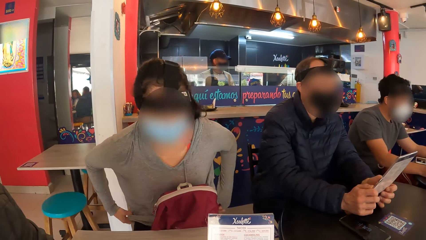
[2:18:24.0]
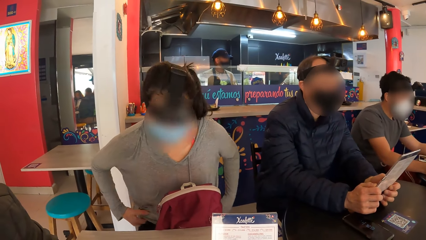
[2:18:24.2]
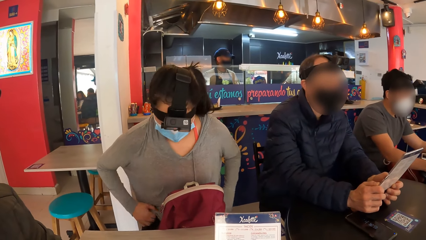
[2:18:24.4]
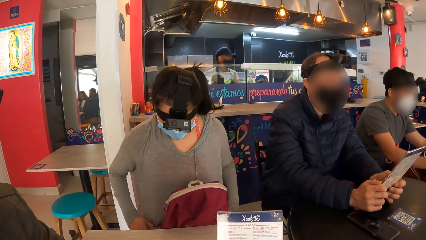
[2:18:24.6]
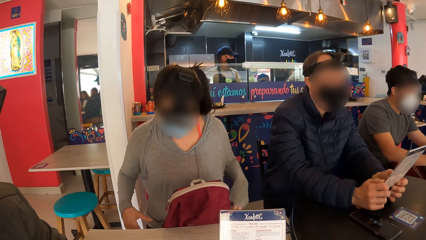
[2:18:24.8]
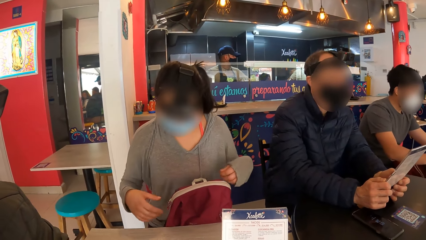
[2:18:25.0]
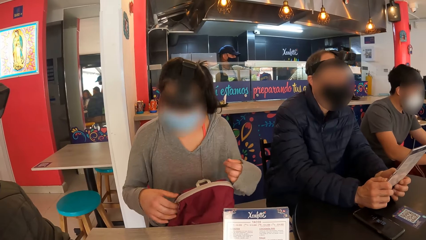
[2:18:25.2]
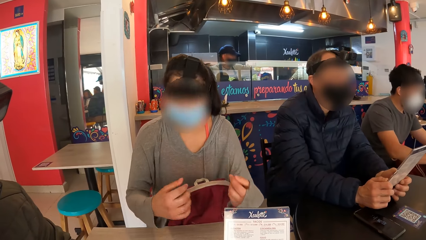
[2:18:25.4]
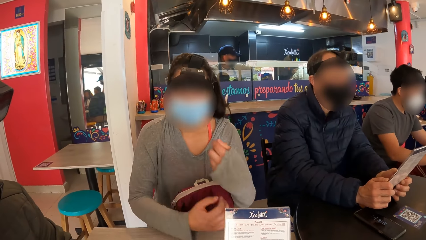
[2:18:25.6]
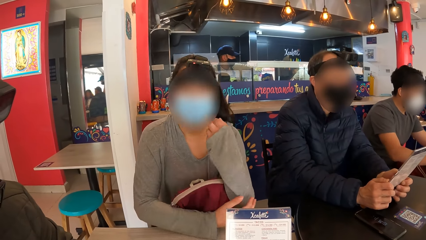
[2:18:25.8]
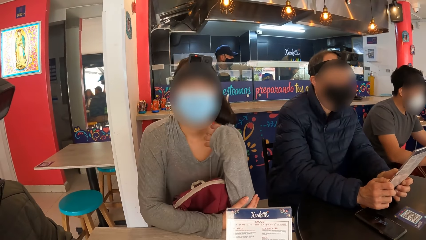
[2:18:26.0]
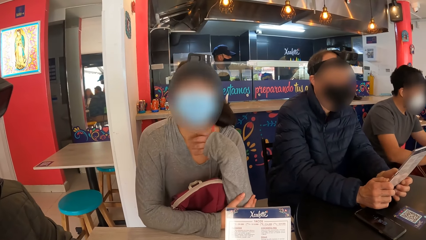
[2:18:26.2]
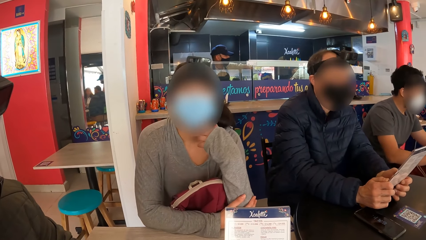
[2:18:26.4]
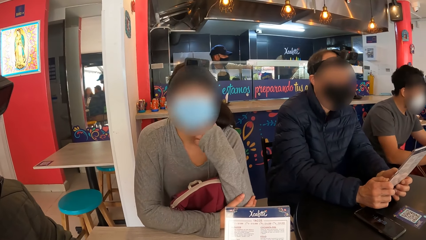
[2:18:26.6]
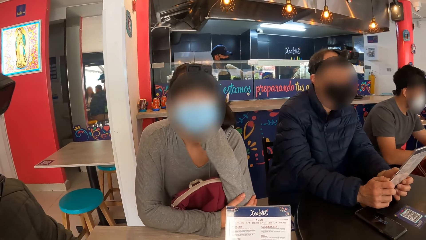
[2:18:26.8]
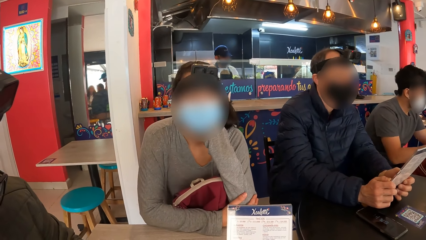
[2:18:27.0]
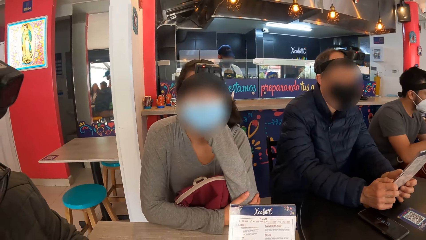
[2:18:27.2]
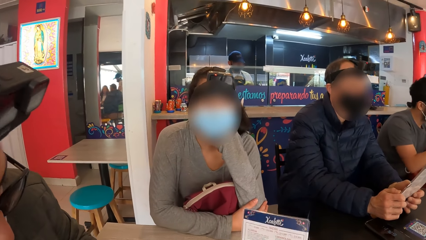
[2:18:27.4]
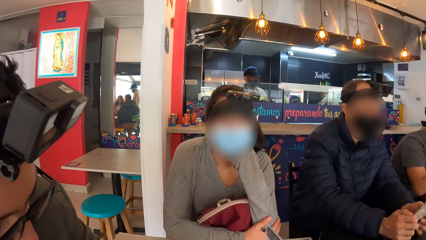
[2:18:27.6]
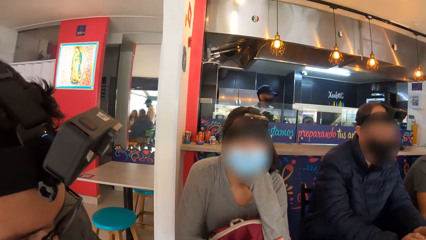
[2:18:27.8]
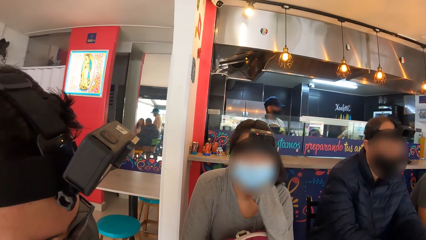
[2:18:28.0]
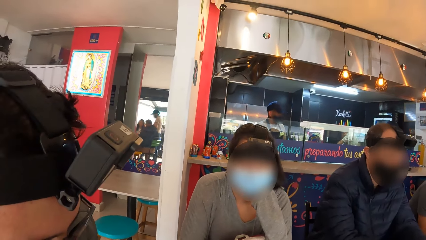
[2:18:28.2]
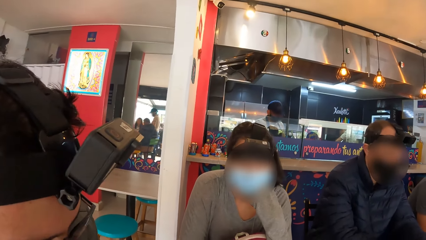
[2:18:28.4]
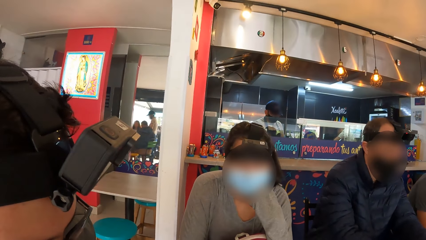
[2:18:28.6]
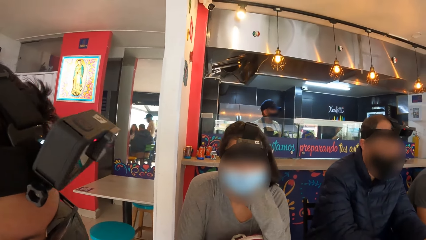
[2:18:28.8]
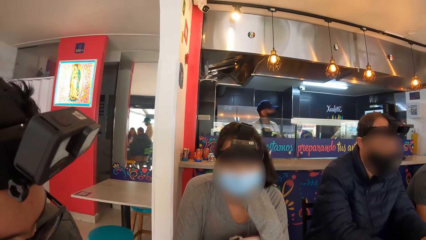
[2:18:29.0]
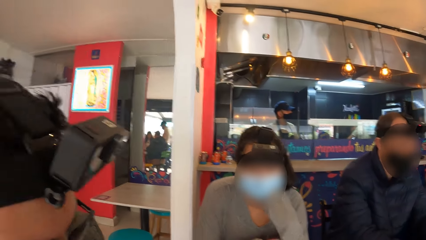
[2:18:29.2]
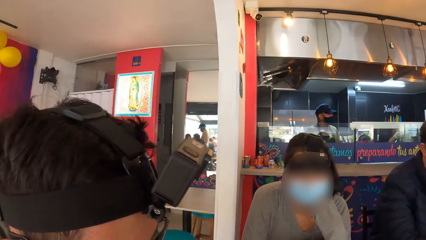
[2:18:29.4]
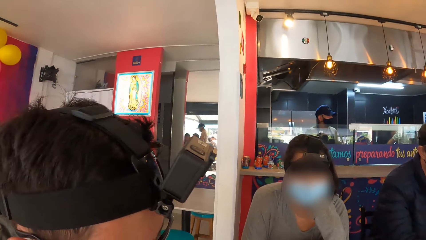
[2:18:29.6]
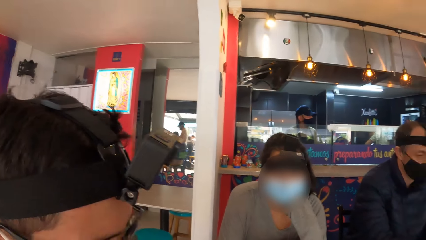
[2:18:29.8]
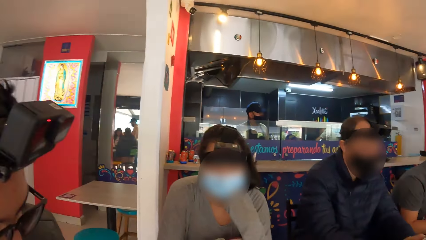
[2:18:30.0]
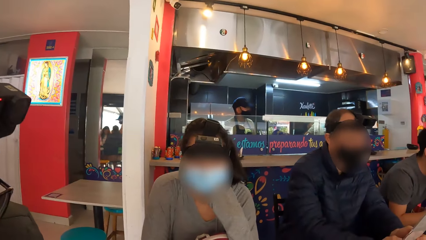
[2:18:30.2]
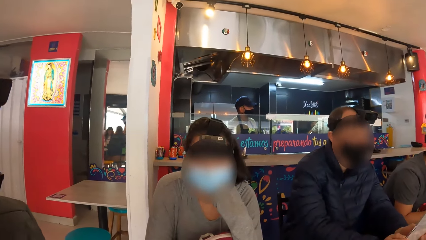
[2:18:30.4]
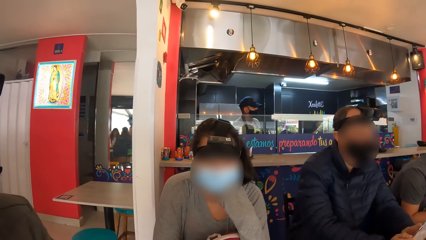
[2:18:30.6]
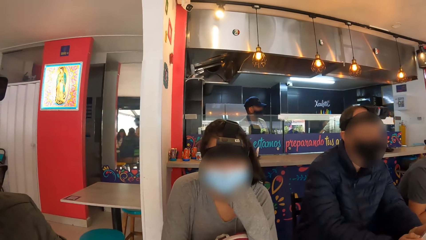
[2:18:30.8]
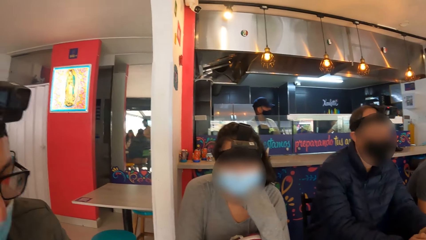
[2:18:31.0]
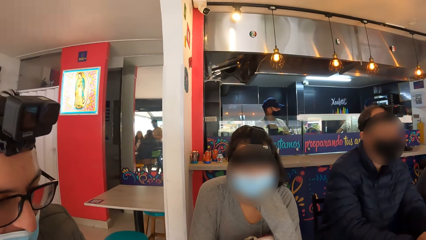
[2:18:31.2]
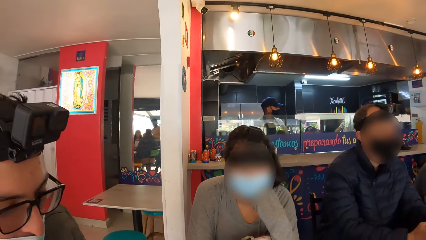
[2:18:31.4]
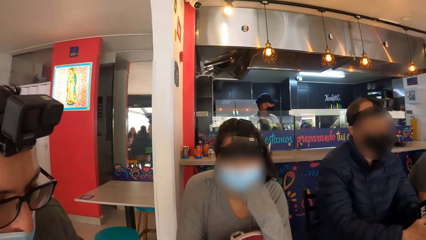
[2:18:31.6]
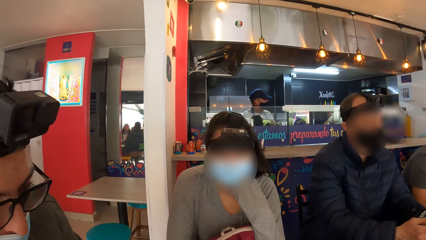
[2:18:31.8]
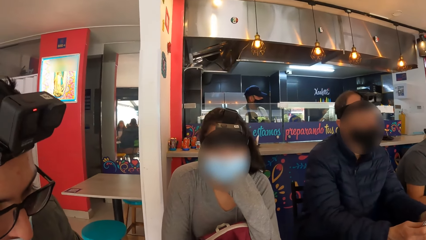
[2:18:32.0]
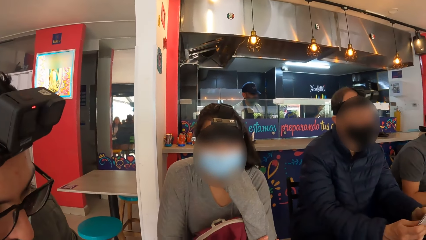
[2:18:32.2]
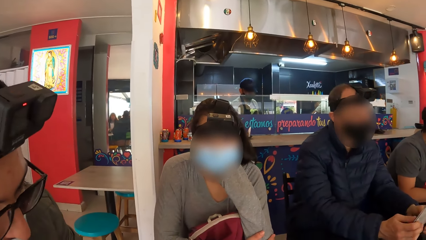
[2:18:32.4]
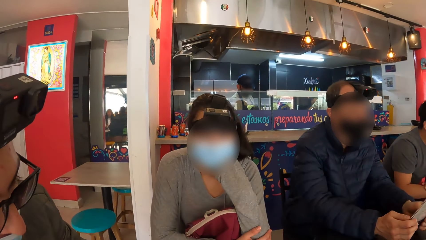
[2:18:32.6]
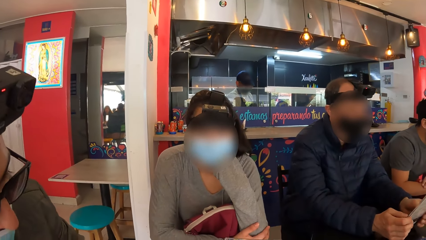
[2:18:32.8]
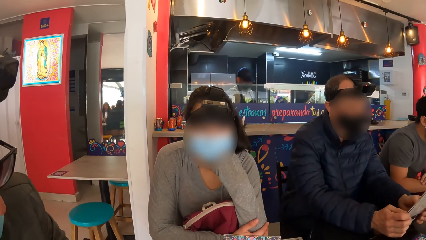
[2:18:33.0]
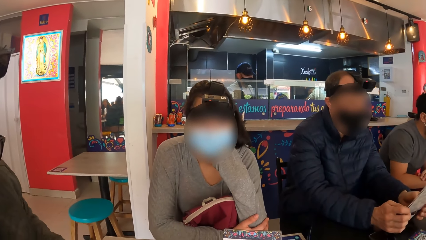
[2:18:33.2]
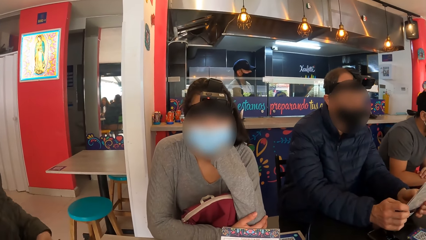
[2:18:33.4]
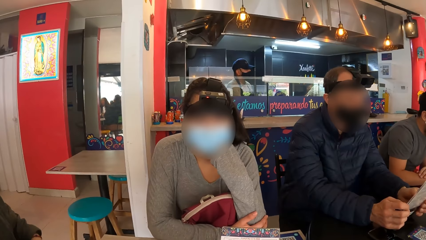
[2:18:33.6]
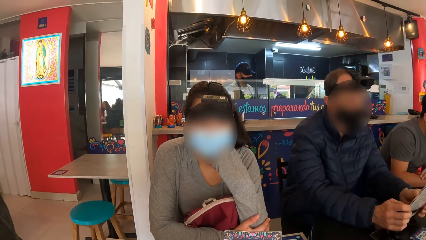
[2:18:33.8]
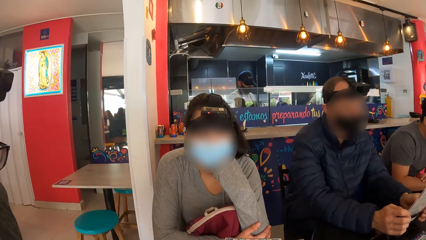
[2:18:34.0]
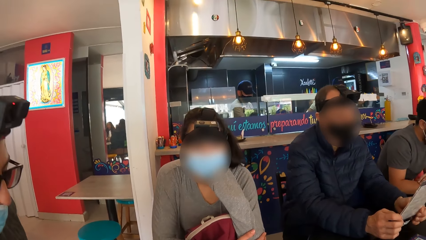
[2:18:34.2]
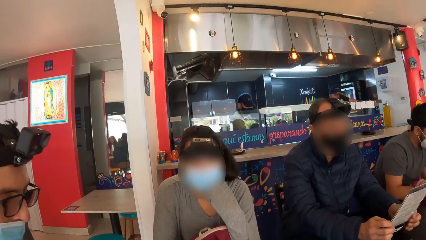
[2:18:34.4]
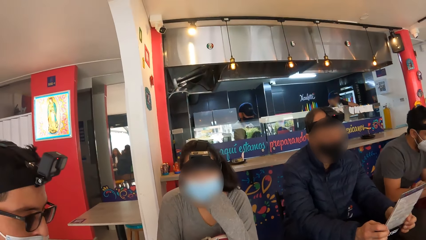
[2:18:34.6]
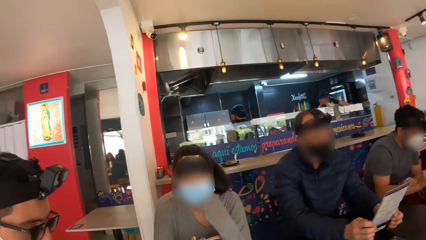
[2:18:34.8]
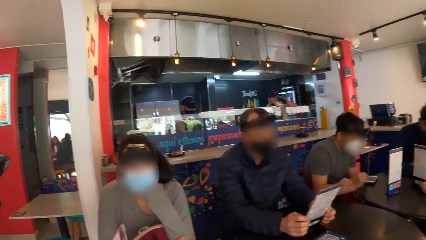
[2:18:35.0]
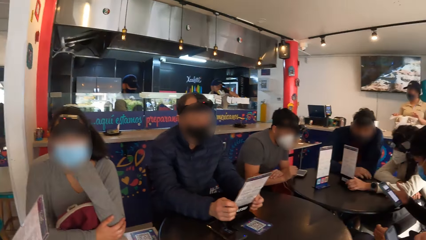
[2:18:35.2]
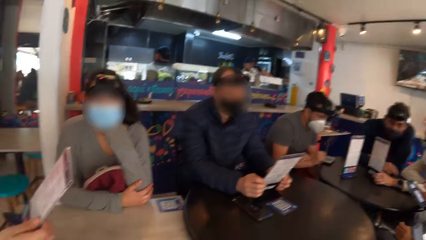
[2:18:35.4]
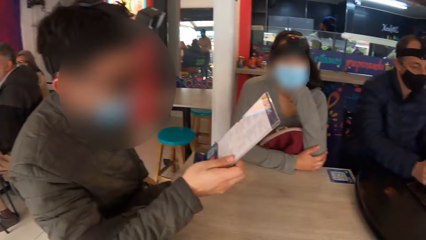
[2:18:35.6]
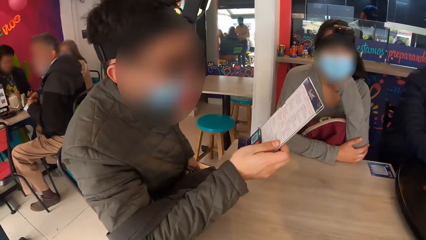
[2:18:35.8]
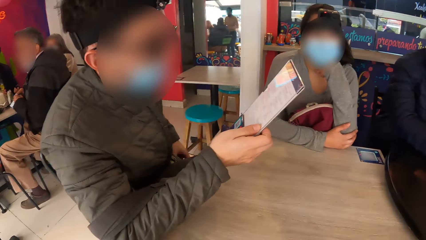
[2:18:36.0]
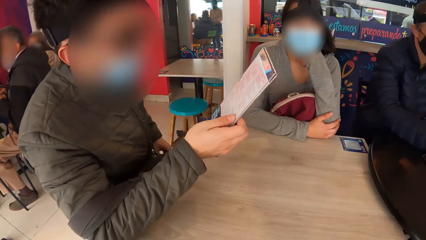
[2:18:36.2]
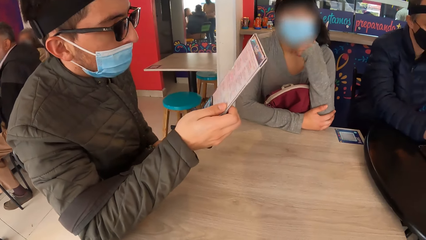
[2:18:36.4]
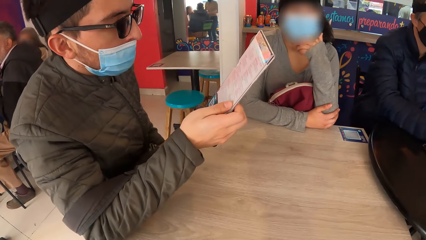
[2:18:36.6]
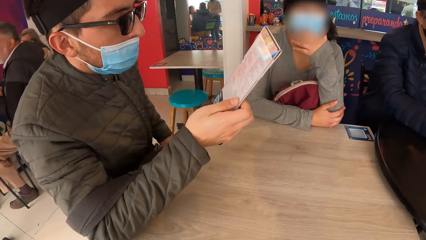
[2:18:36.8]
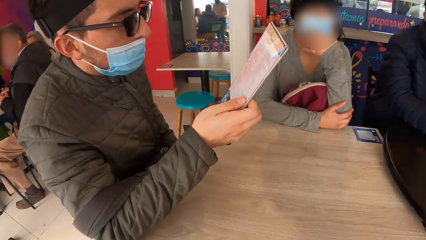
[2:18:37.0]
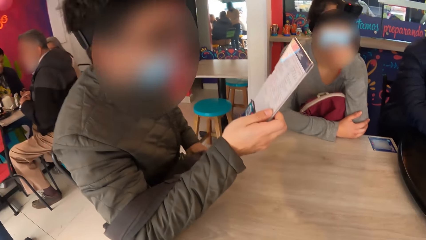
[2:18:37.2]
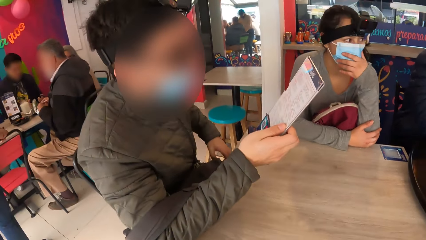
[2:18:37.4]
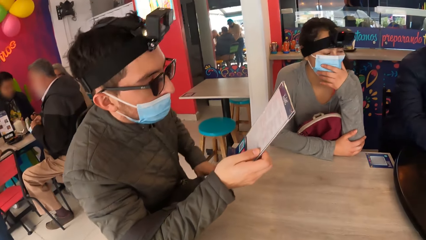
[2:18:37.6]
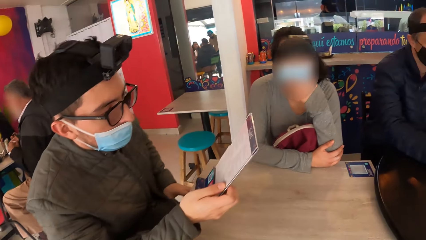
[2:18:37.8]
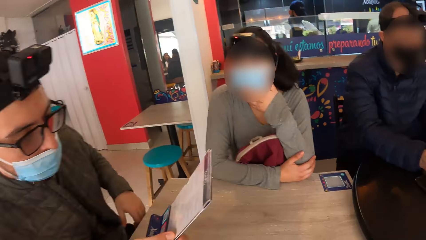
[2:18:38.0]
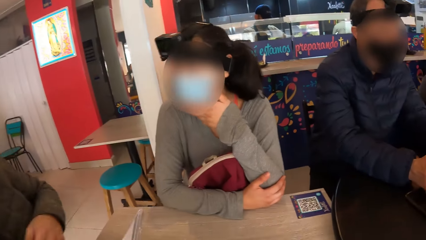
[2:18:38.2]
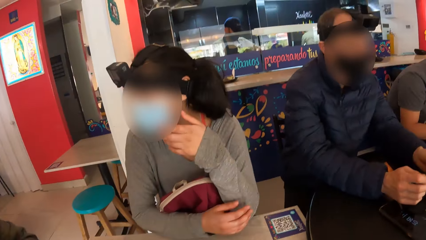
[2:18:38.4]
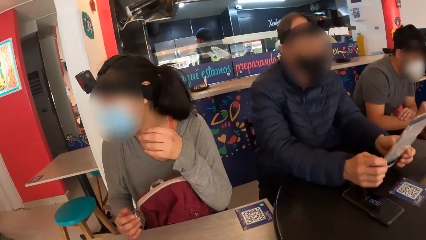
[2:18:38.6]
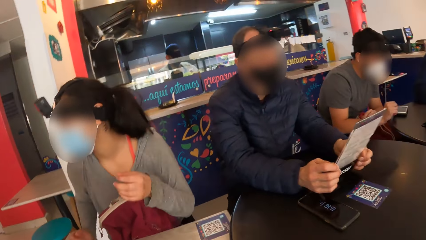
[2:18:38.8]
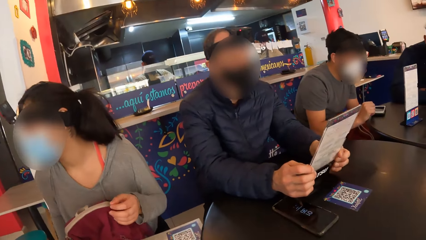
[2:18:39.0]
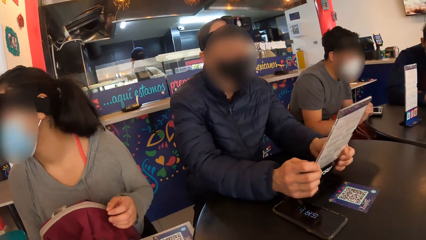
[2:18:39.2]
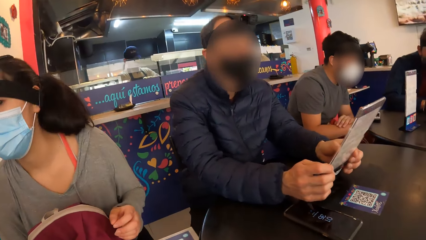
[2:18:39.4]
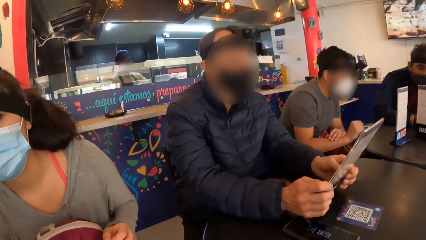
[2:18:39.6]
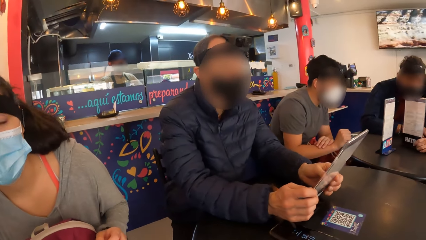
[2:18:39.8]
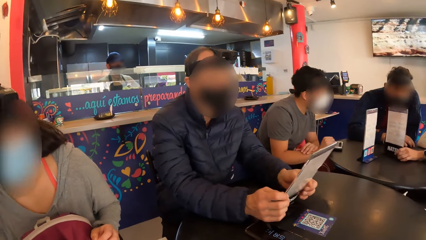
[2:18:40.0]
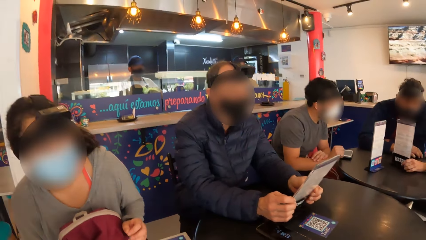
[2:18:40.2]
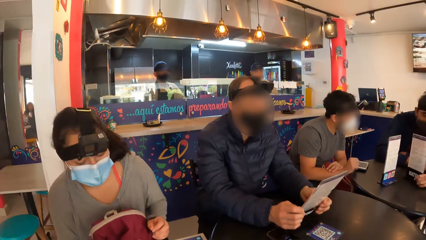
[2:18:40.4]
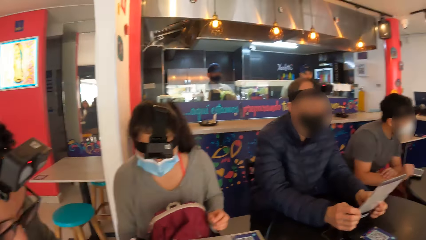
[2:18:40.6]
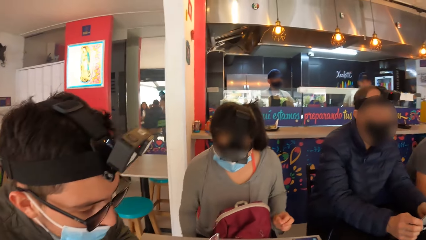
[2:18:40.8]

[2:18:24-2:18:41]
A lady converses with the camera wearer. A man picks up a menu. The camera wearer looks around the table. The man reads the menu.
